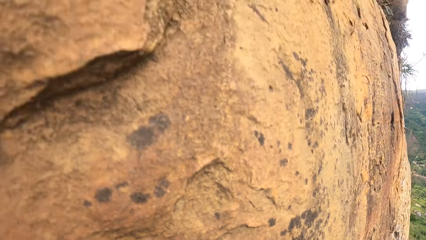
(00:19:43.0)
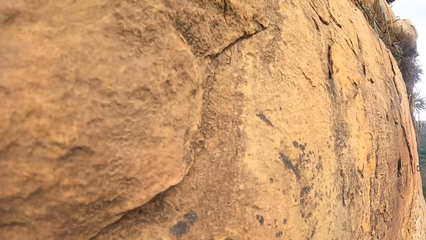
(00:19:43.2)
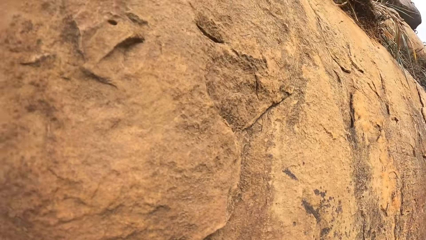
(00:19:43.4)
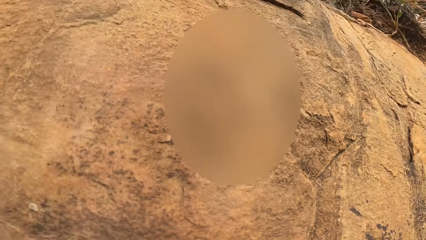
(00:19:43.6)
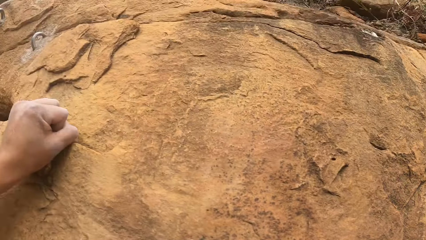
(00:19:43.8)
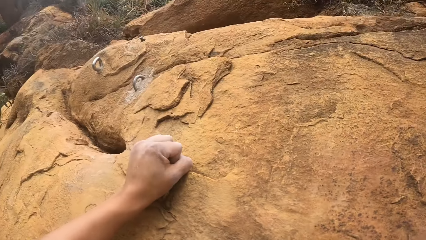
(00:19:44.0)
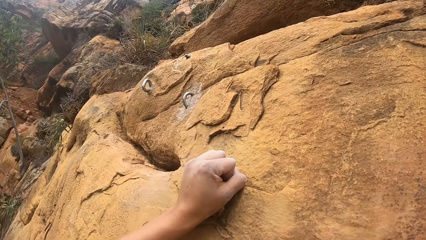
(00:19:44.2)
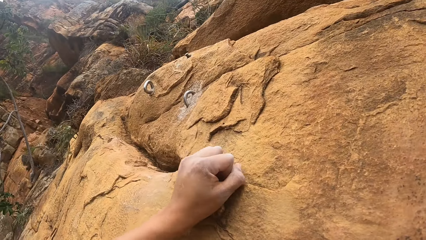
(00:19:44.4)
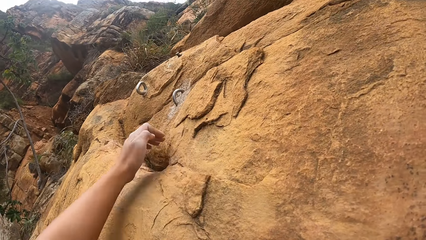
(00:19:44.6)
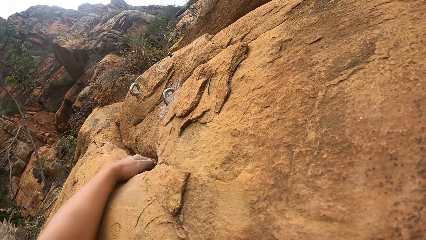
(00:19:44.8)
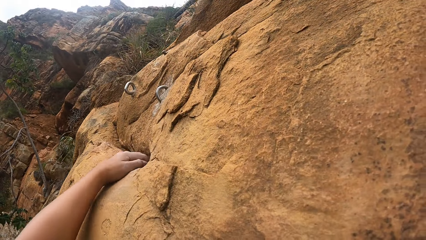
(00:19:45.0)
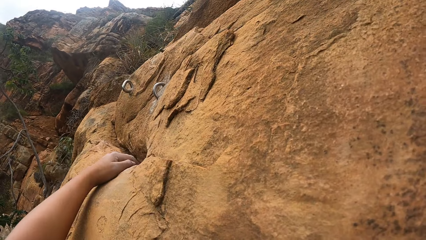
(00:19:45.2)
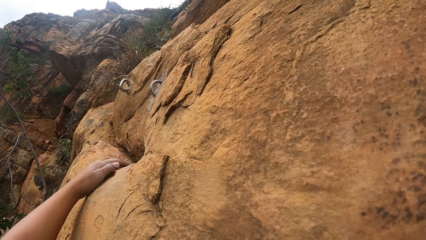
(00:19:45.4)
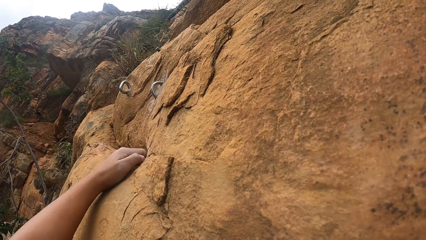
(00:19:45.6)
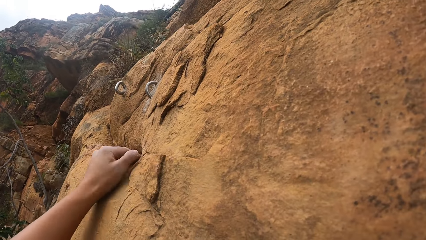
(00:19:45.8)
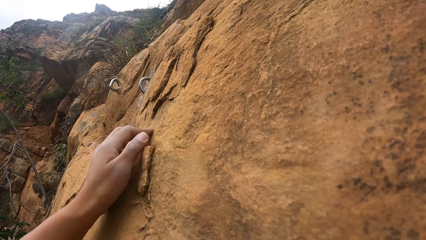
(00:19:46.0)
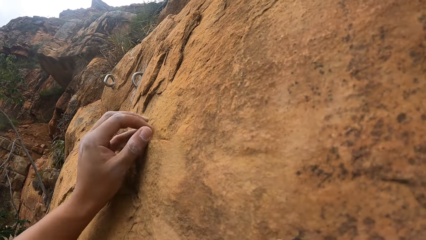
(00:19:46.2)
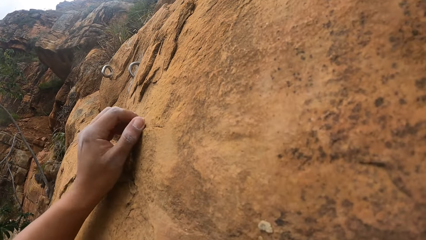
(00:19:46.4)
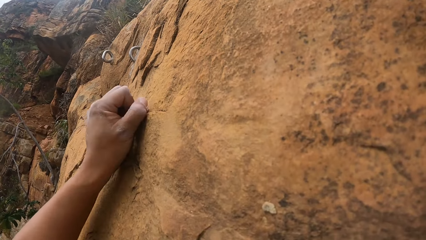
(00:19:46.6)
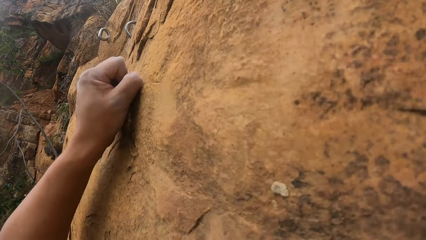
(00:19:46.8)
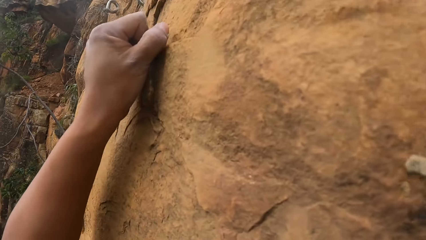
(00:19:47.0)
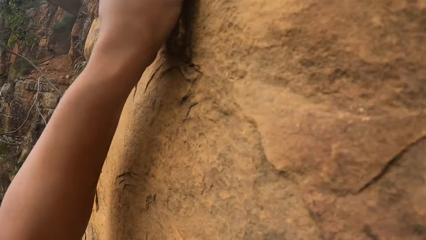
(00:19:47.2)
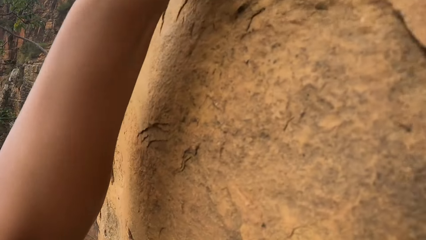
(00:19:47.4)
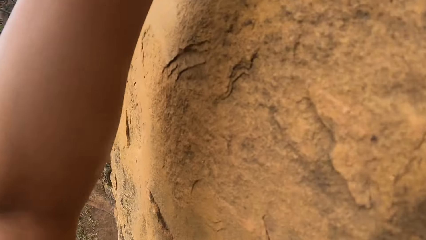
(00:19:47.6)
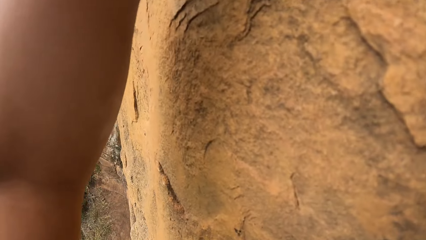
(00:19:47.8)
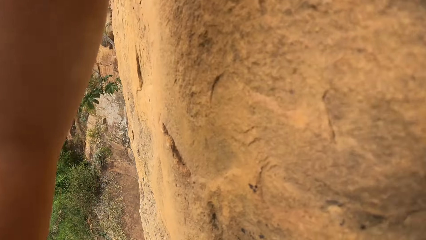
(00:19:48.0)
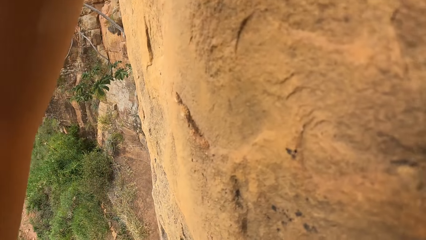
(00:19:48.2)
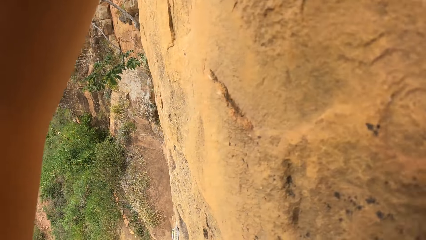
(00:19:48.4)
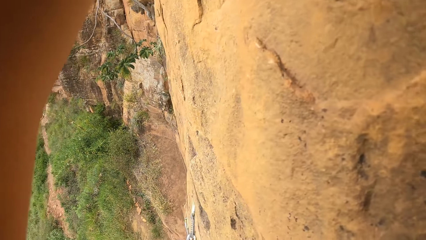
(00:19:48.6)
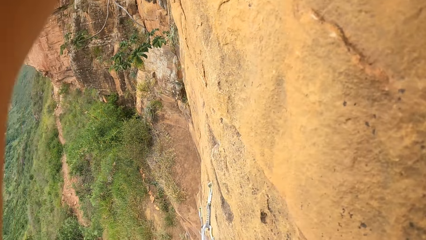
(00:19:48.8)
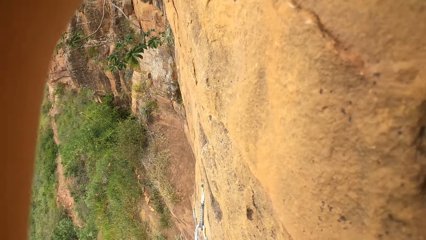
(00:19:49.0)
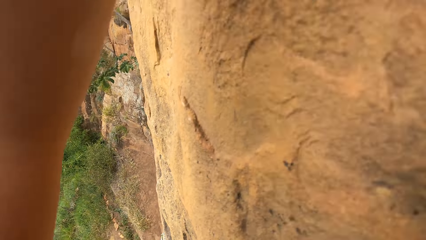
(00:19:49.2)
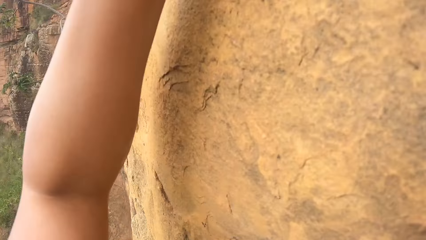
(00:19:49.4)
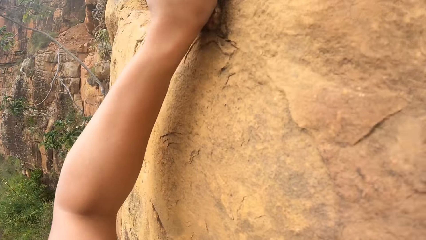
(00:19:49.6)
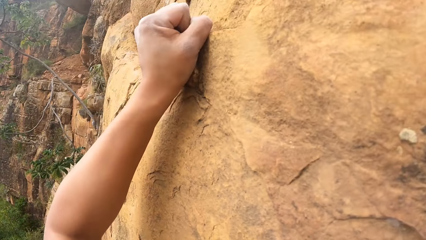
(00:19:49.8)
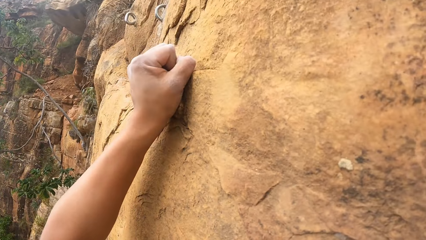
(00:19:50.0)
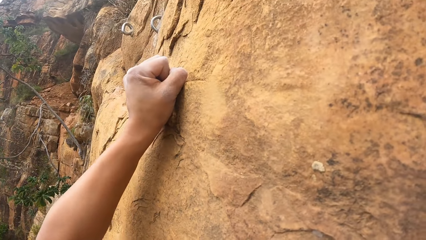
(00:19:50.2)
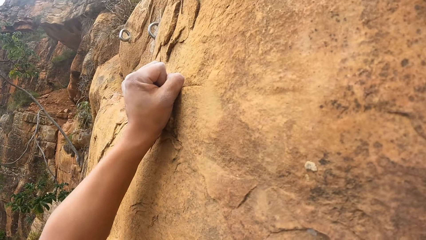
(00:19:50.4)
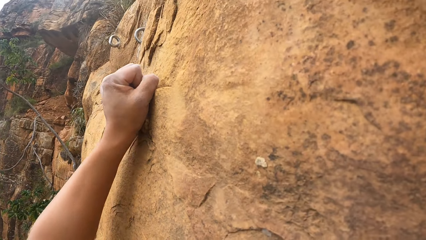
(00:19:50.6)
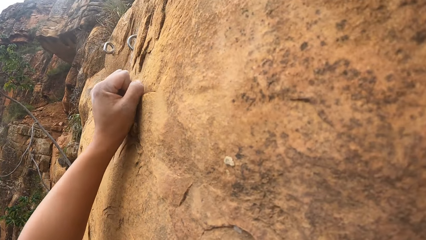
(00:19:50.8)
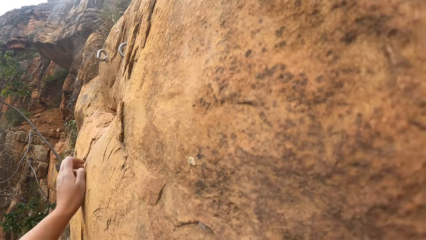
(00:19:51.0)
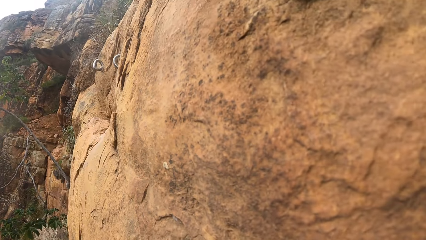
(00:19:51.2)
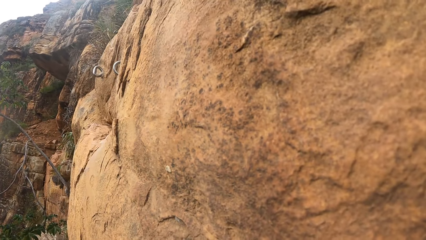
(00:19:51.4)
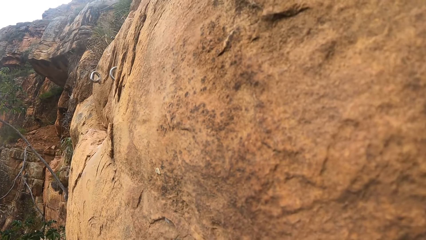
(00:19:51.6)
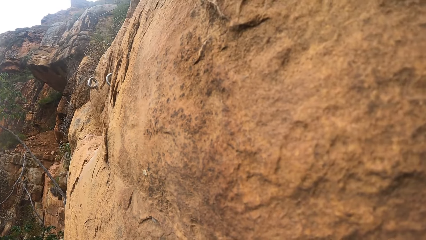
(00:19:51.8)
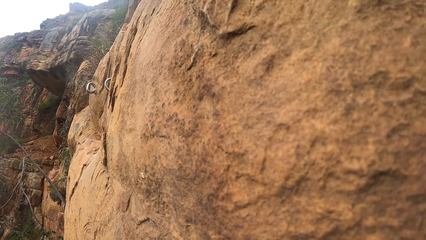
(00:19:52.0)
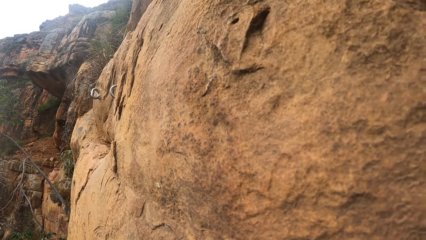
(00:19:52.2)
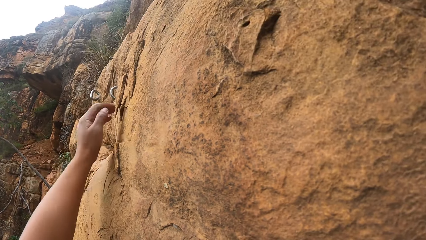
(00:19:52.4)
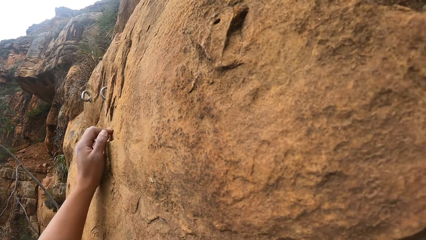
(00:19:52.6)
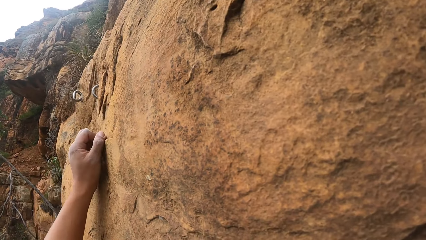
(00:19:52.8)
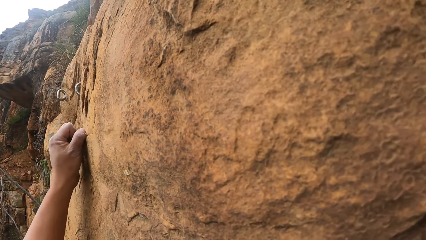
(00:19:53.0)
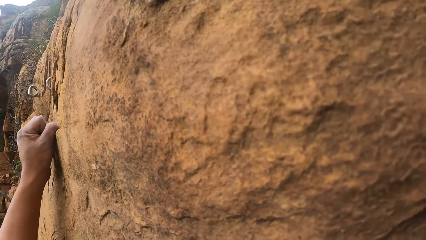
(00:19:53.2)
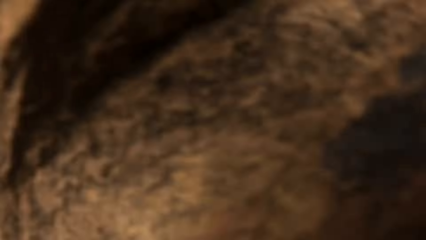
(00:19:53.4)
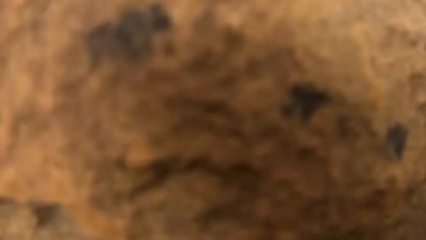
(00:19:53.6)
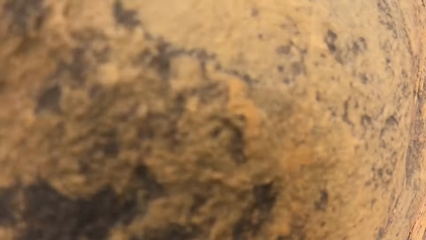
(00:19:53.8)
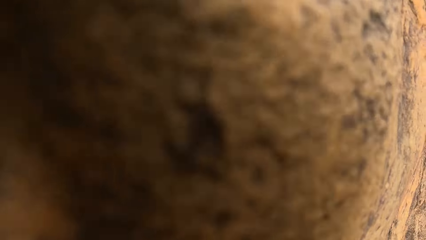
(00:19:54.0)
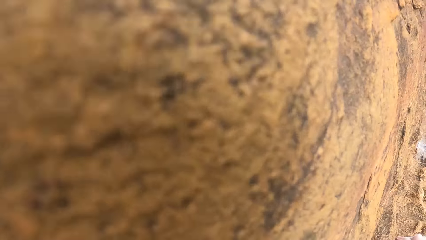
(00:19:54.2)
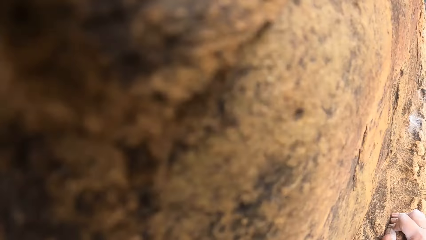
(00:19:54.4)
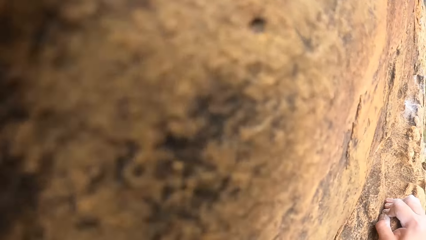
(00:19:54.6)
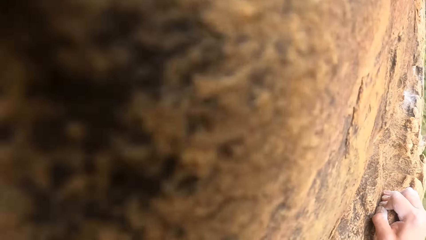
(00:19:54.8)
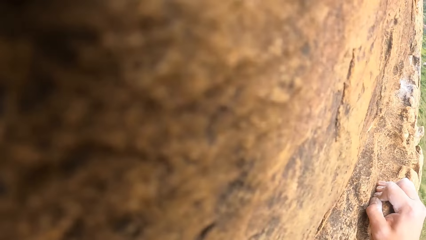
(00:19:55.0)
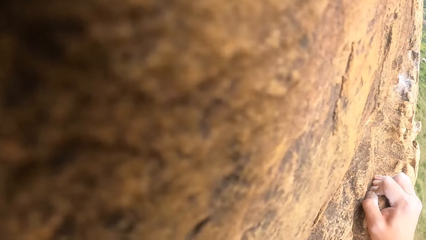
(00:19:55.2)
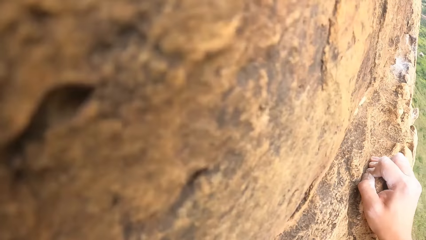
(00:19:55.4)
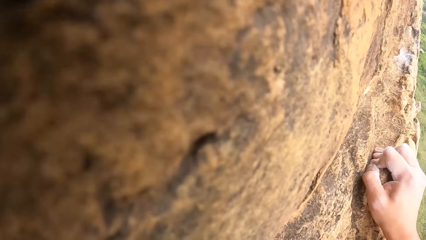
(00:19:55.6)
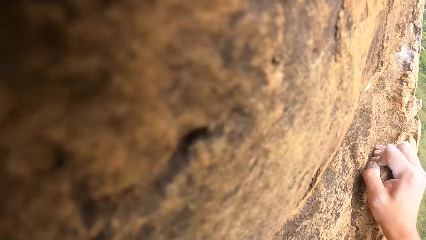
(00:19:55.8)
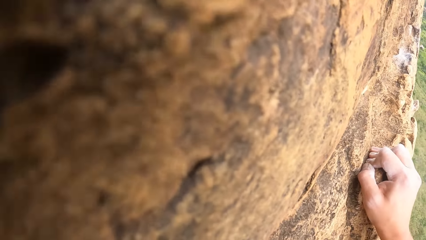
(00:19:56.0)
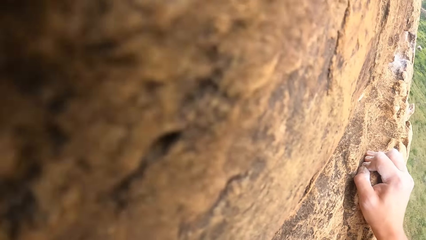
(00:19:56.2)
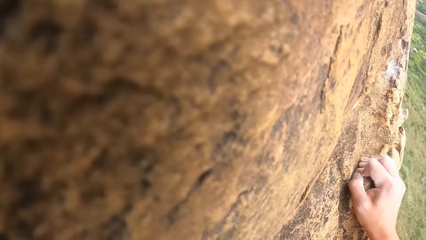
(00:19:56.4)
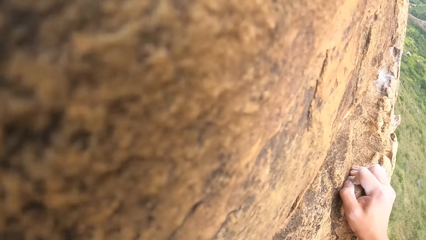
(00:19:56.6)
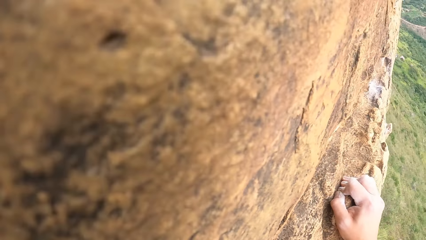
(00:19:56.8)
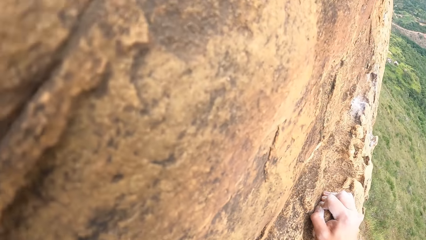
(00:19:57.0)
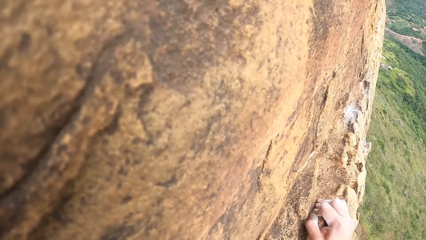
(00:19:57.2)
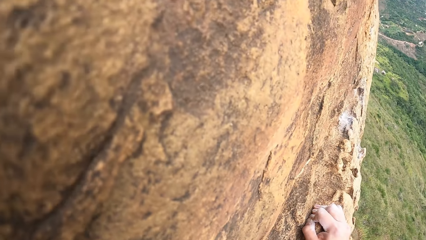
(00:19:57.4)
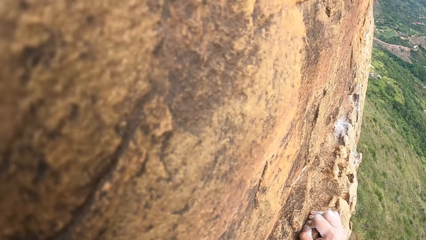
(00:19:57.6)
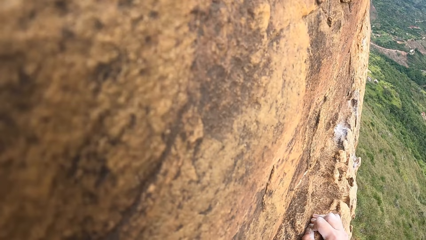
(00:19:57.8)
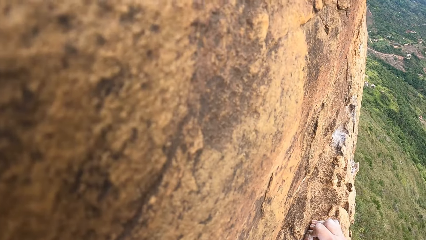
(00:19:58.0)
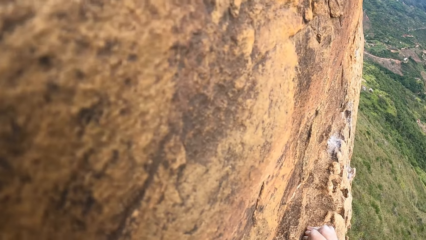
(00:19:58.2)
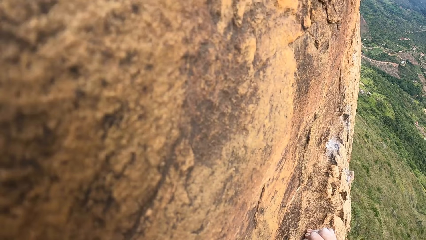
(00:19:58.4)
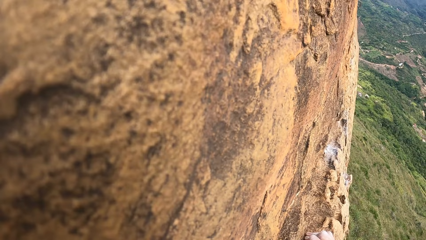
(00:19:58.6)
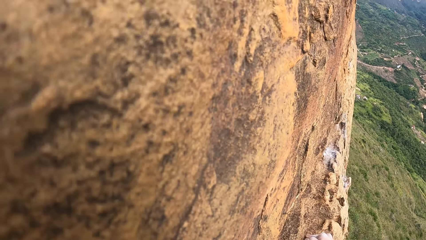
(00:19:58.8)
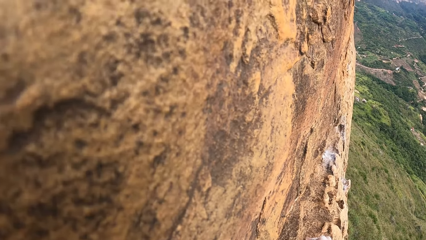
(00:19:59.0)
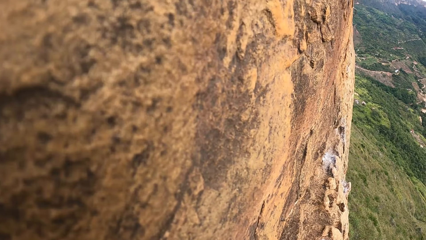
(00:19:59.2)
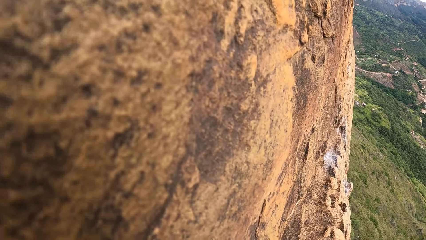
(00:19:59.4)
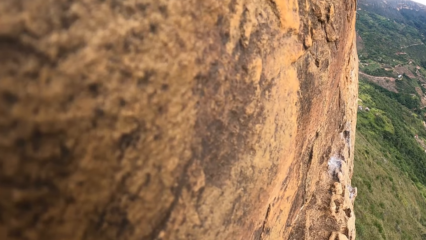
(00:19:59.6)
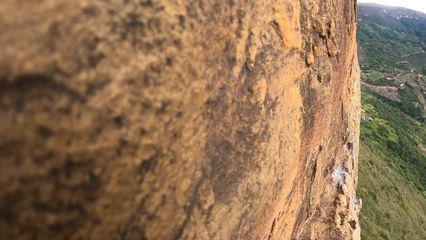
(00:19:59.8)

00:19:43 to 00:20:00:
The camera wearer adjusts their hand on the rock mountain. They touch the rock with the left hand. They look around the compound. They adjust their hand on the rock mountain. They look around the compound.
